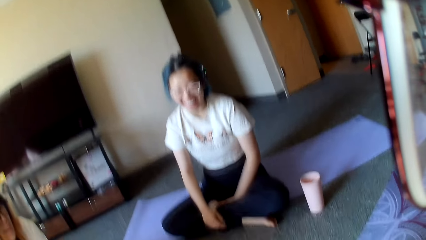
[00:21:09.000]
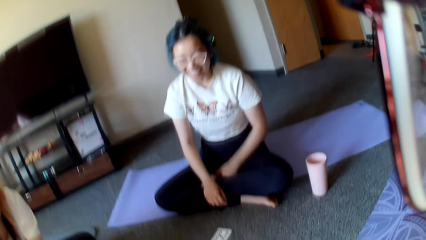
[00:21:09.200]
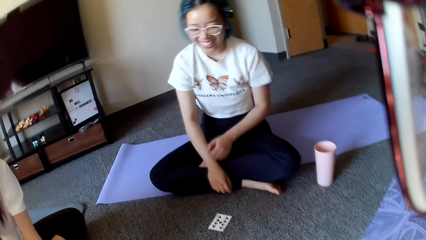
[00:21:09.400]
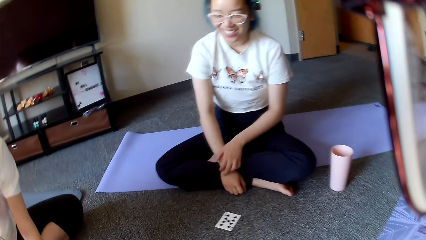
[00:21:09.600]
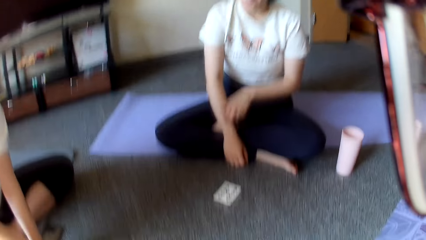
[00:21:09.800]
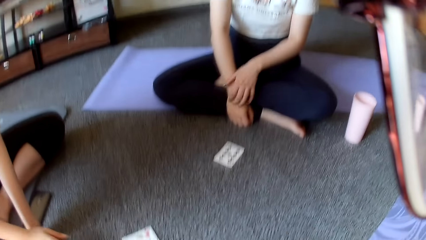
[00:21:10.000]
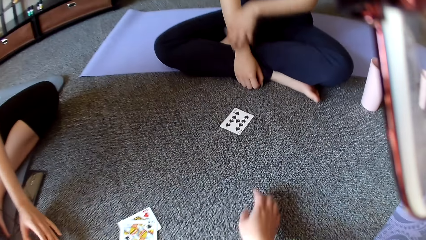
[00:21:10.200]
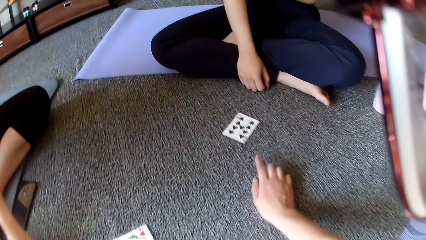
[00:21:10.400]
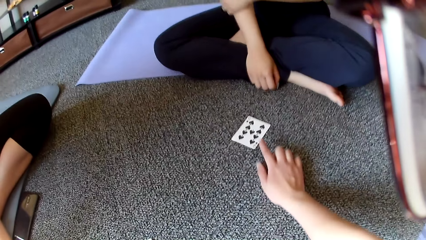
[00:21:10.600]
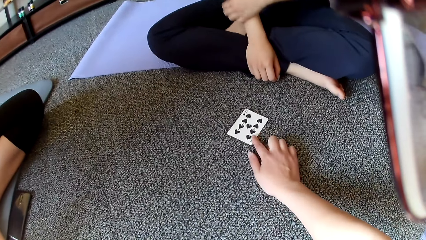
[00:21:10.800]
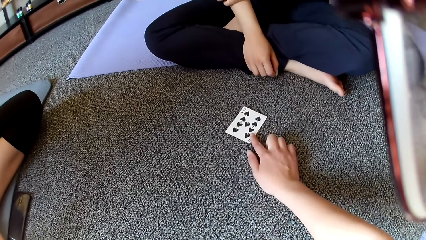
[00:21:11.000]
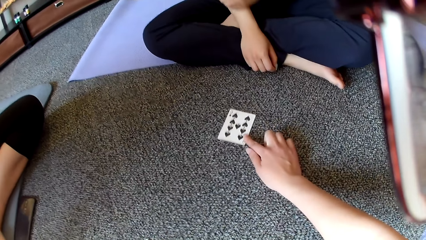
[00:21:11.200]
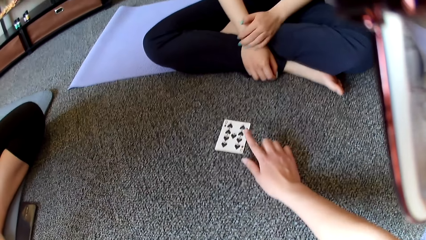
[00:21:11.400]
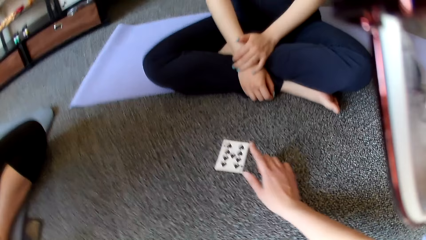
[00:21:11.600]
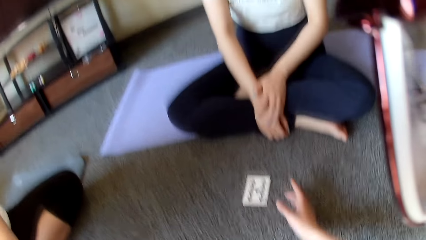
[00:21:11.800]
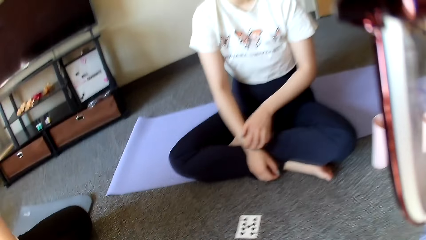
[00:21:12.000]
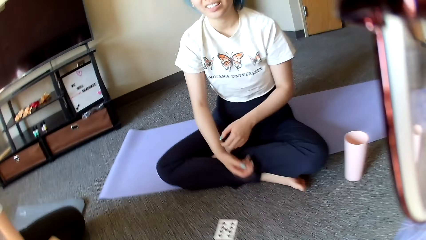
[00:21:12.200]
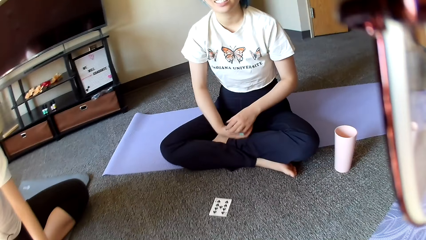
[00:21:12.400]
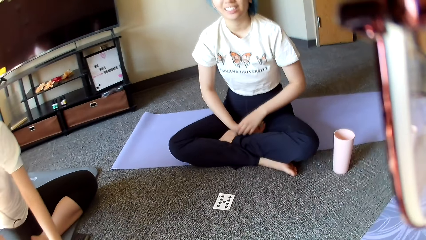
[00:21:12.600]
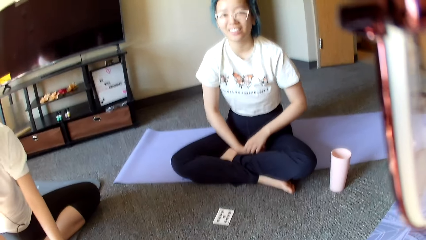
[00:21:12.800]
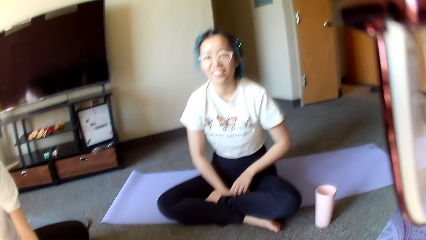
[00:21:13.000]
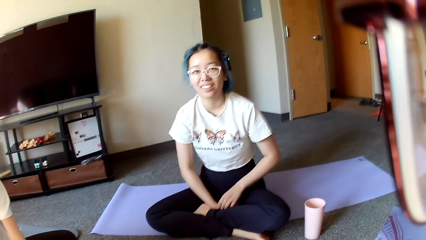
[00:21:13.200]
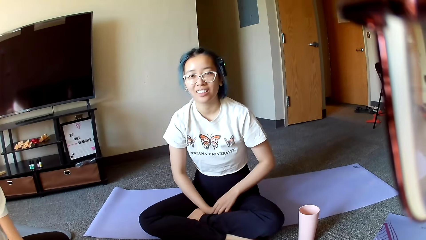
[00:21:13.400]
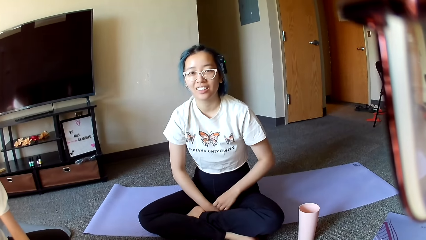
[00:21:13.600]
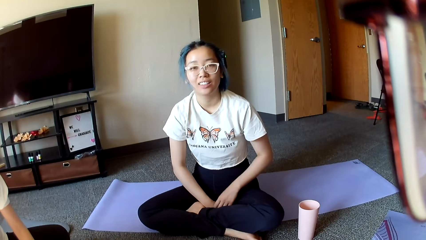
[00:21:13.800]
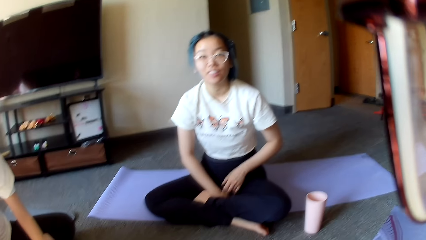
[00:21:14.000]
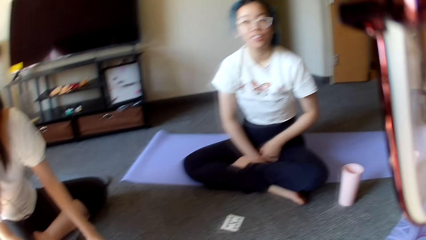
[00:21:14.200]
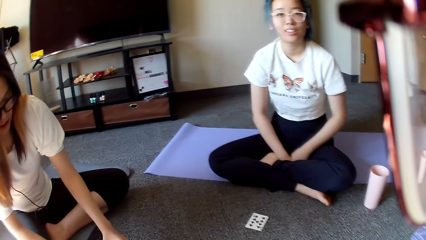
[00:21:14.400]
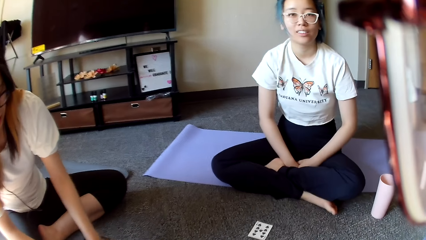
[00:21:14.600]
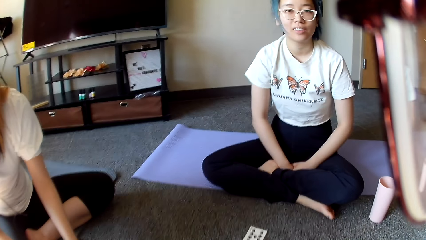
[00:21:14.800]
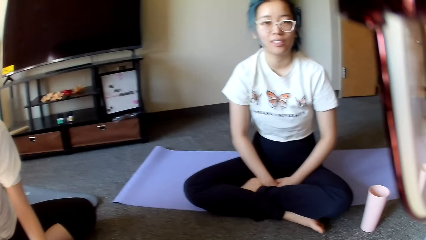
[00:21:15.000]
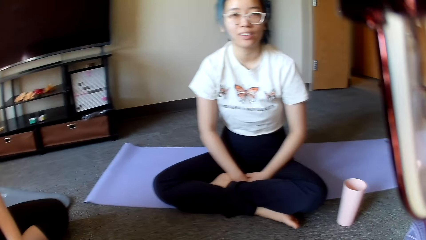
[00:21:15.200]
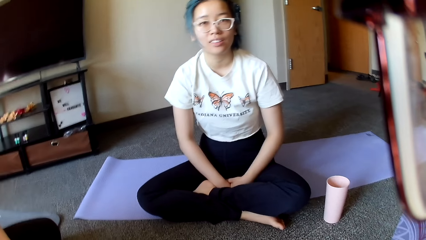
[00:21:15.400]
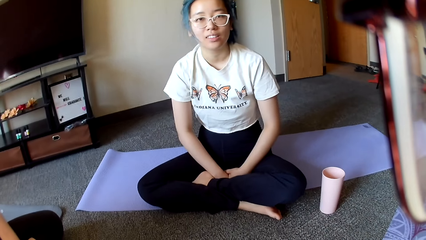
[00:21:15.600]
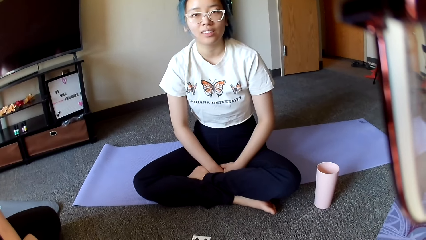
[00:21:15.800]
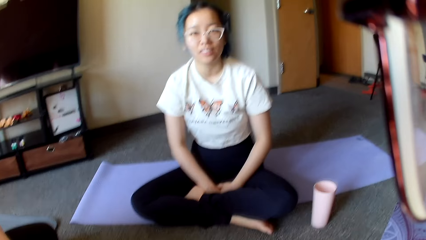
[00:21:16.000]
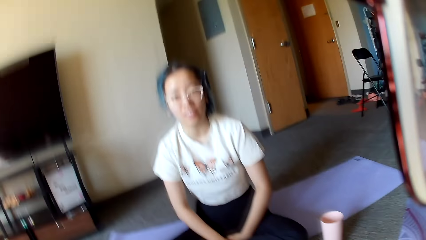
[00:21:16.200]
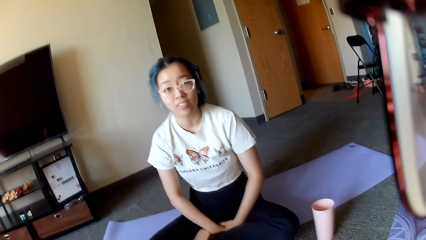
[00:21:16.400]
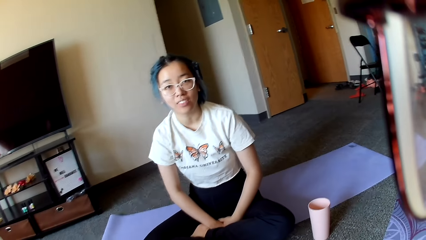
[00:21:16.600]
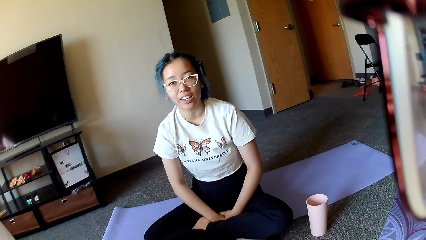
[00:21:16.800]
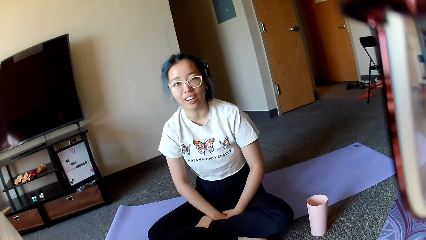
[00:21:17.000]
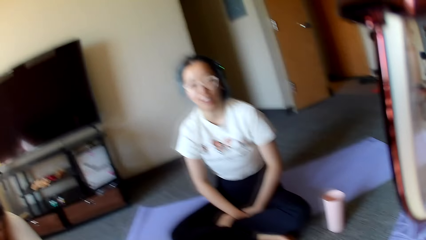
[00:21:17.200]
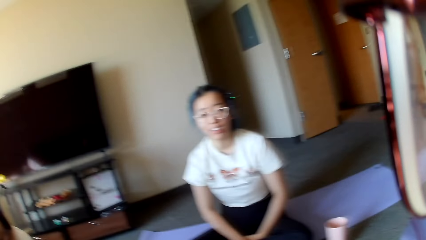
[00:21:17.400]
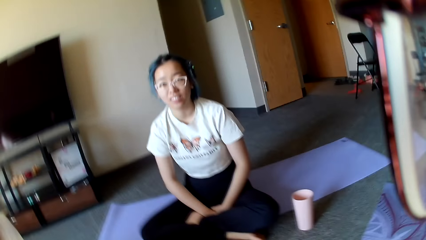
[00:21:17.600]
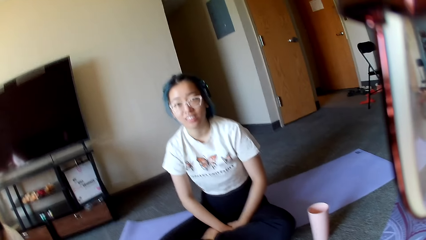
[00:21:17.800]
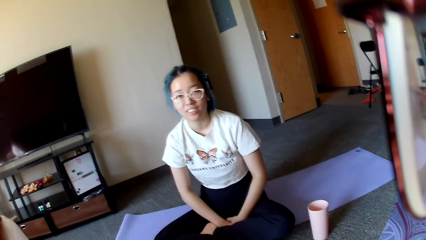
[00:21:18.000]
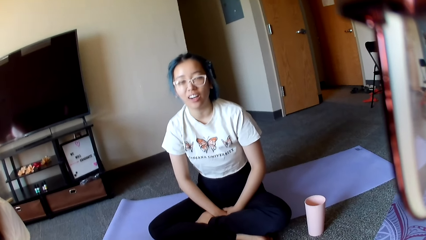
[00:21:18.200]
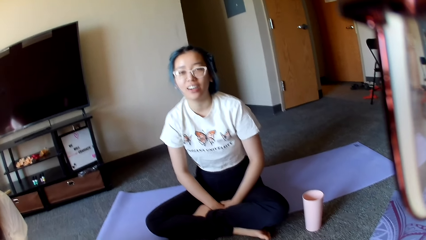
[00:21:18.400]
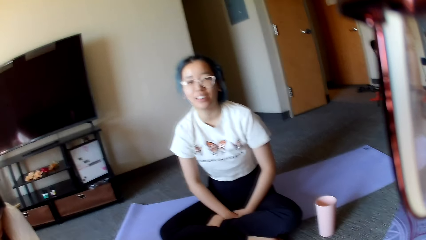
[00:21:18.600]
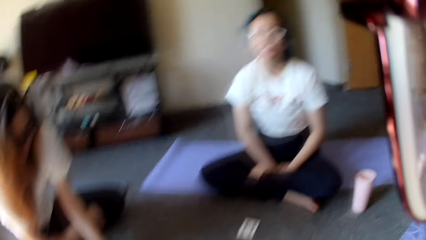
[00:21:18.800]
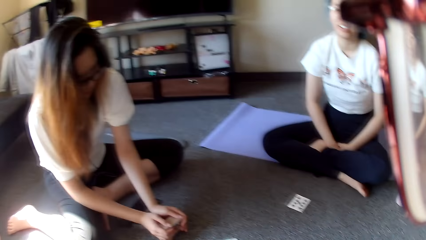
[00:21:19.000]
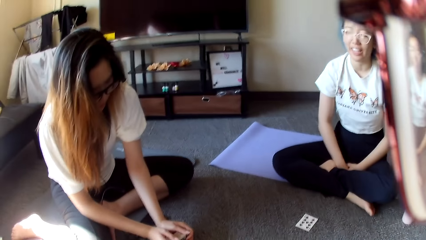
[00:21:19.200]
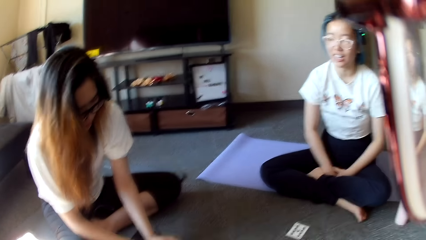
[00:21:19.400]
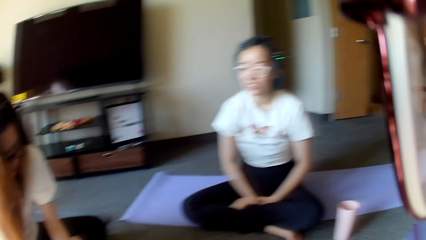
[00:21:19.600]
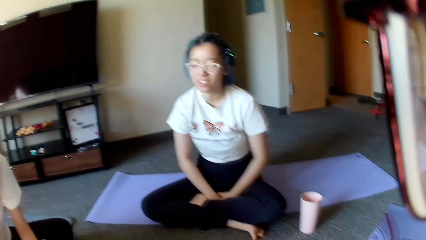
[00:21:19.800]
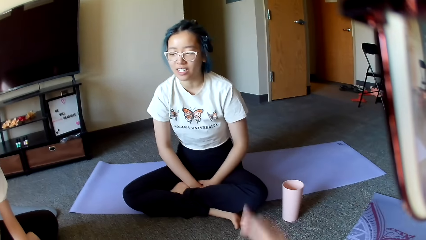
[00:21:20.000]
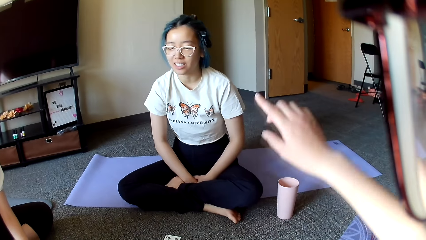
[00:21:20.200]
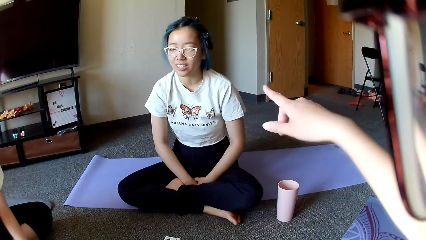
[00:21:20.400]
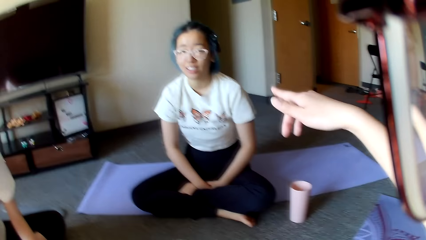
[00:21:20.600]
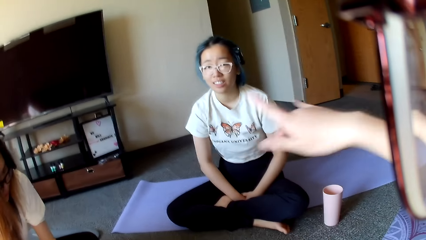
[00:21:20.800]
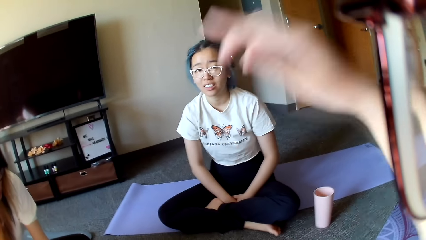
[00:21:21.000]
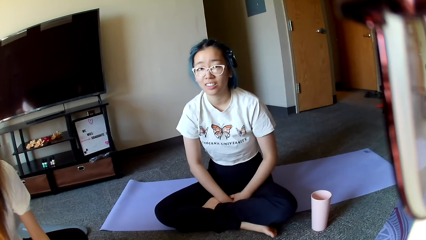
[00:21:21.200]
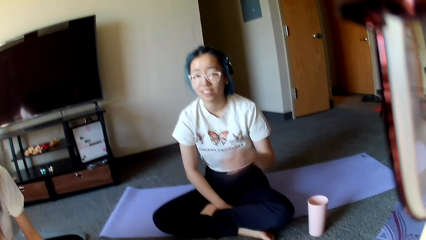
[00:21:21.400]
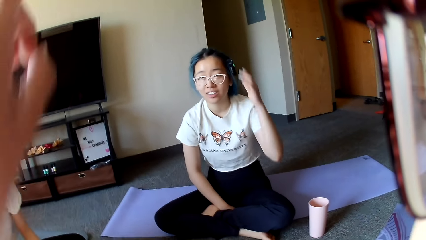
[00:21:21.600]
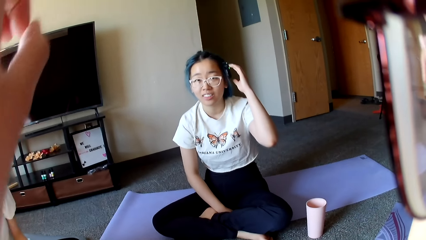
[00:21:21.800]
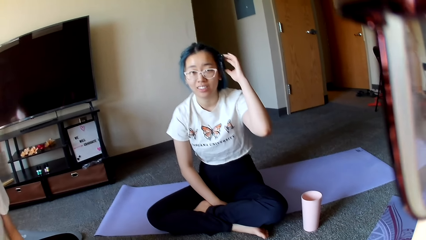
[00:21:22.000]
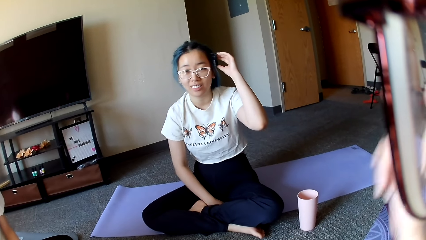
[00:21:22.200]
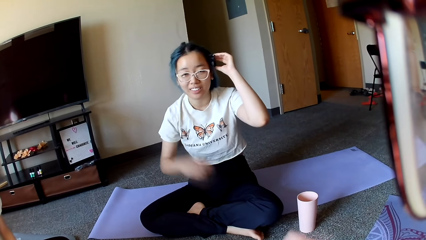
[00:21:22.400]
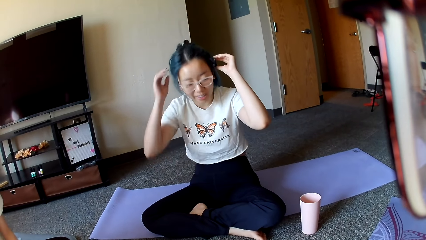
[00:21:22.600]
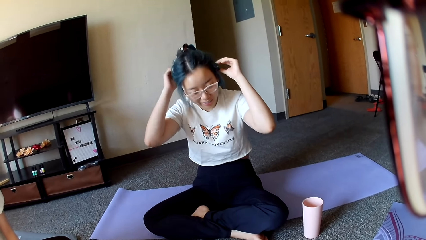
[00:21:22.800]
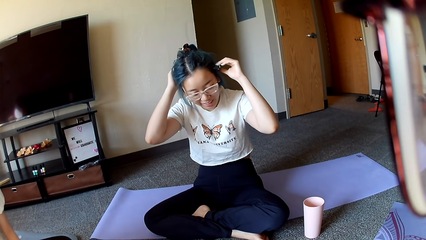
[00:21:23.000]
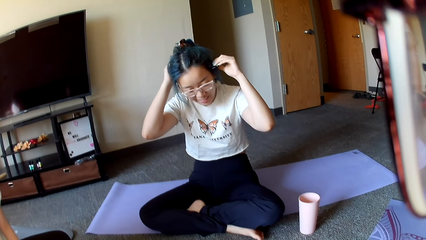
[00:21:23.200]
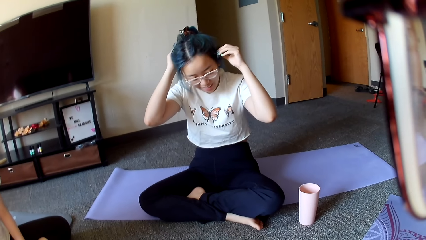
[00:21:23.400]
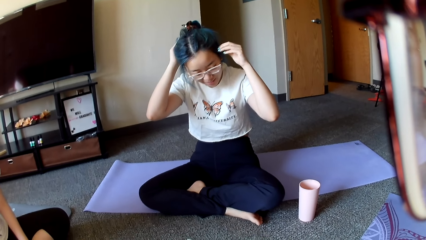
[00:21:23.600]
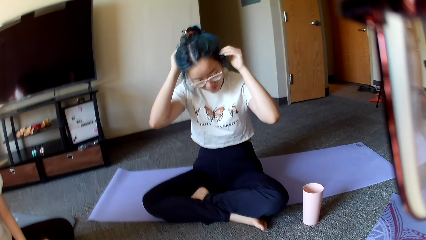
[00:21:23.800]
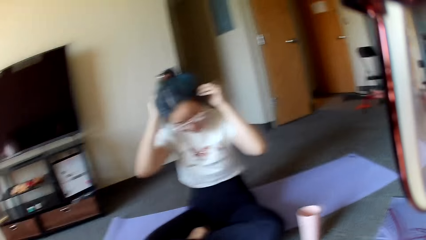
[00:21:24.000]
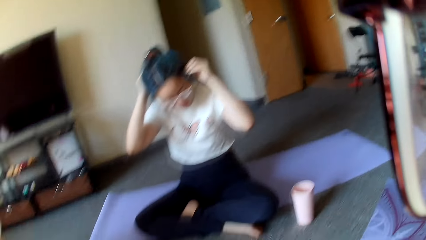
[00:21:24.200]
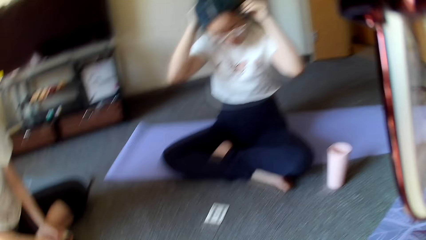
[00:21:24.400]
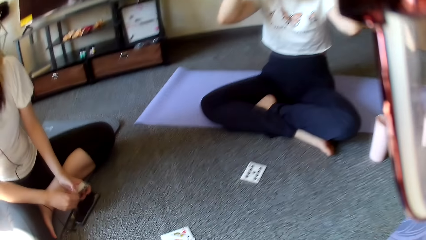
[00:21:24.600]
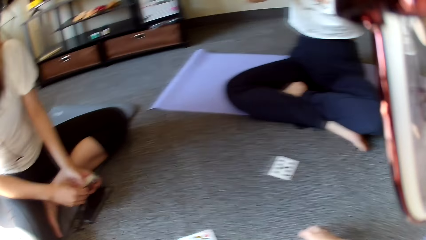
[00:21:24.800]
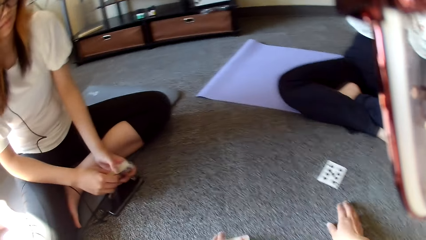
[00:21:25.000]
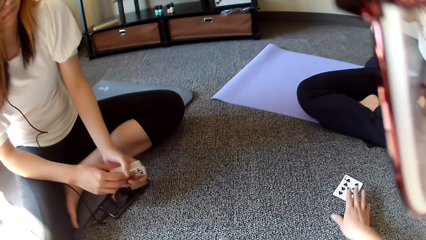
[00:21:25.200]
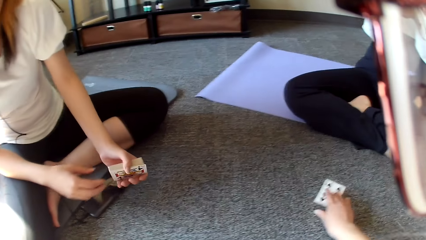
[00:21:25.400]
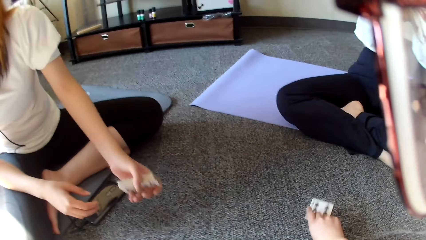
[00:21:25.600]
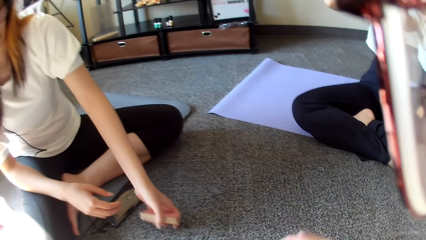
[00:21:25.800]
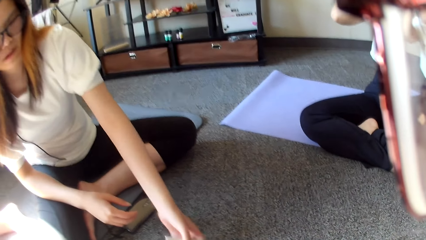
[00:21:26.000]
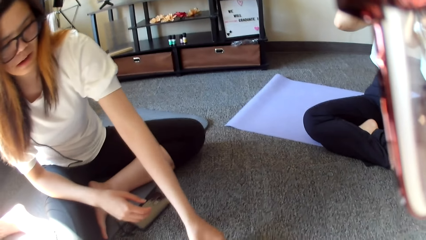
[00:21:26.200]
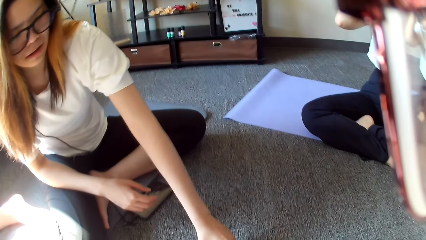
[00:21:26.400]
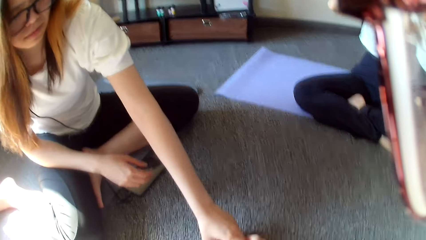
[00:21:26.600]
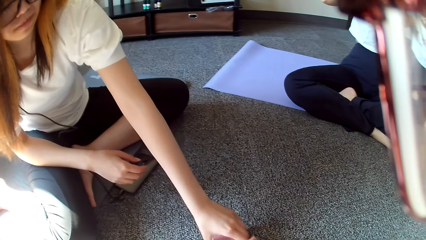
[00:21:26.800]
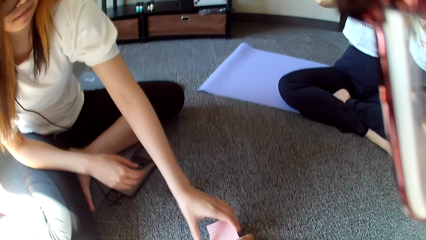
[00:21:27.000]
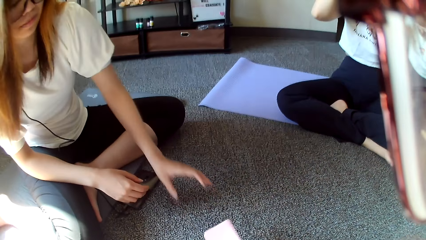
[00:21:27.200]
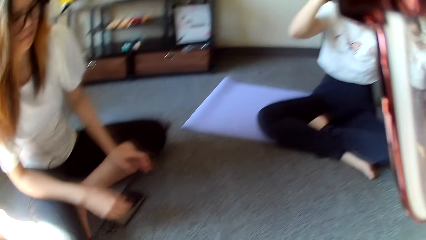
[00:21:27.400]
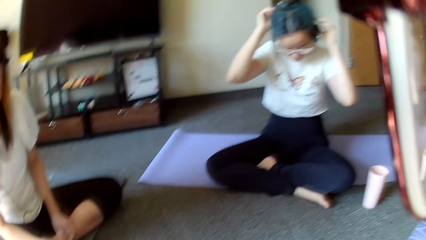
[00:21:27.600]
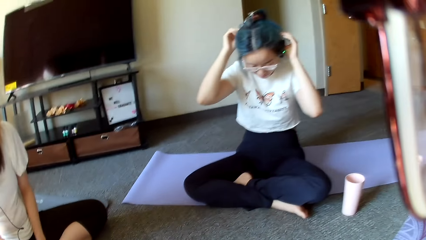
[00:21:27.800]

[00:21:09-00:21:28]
The camera wearer moves the cards and points at a card. They point at a person and move the hand. The person touches an earphone. The camera wearer moves the cards and picks up a card.
